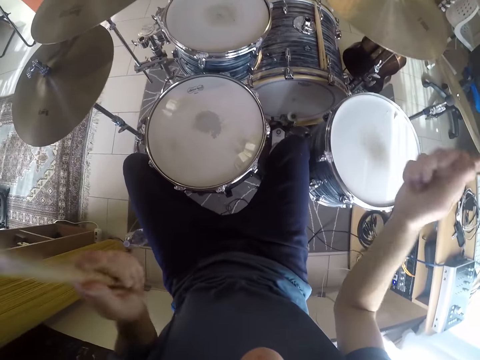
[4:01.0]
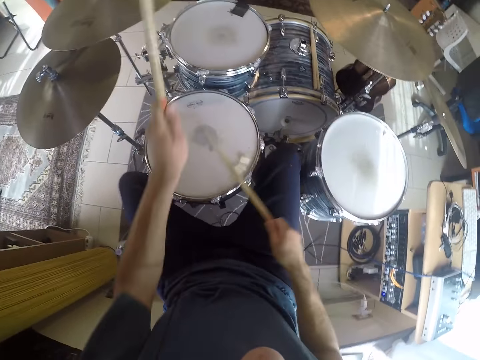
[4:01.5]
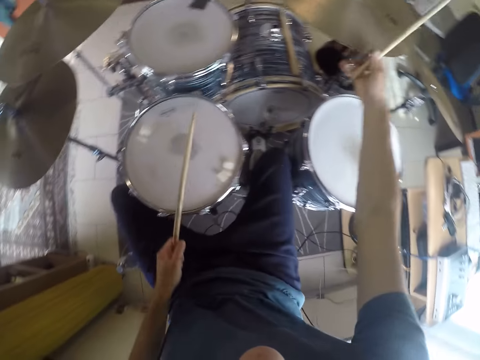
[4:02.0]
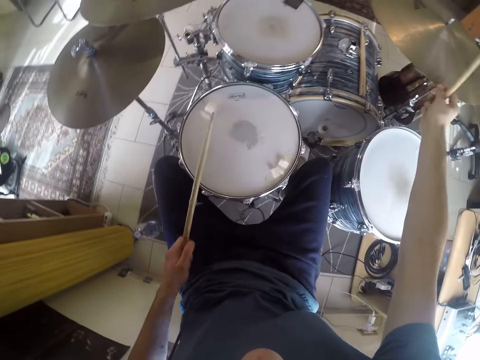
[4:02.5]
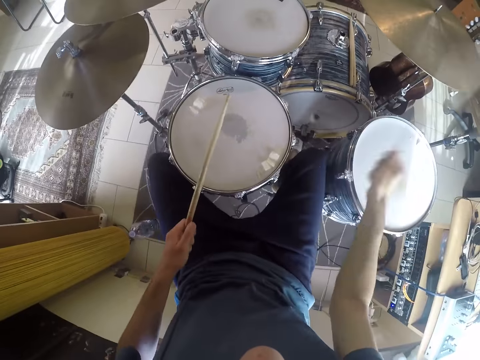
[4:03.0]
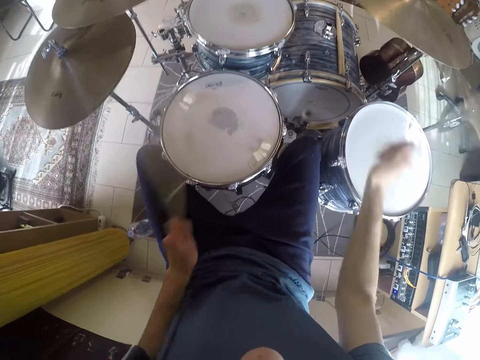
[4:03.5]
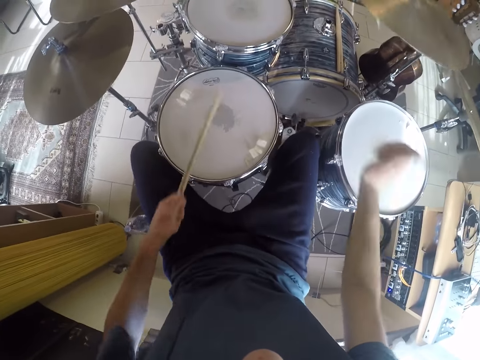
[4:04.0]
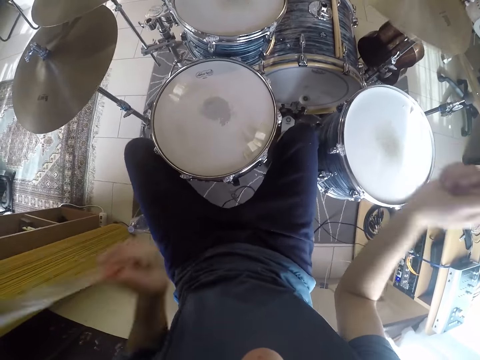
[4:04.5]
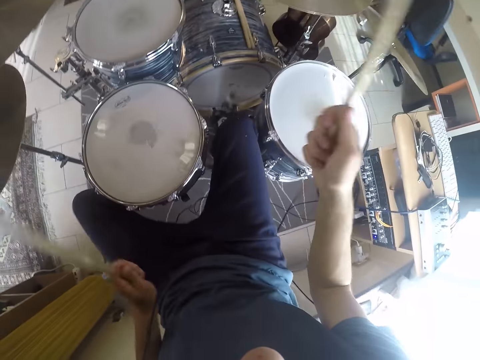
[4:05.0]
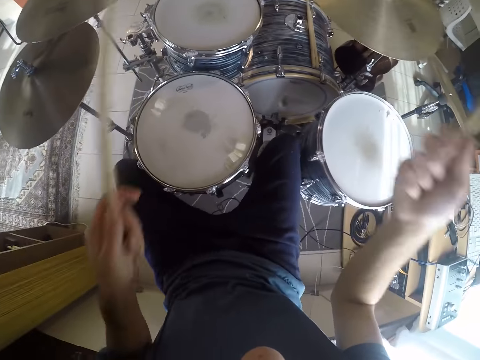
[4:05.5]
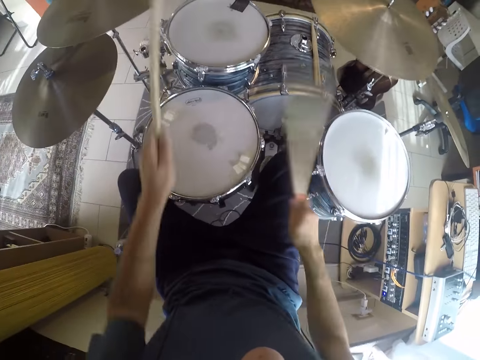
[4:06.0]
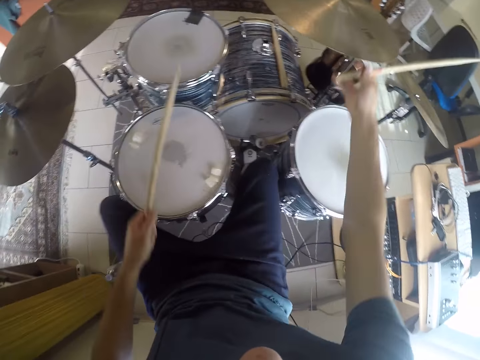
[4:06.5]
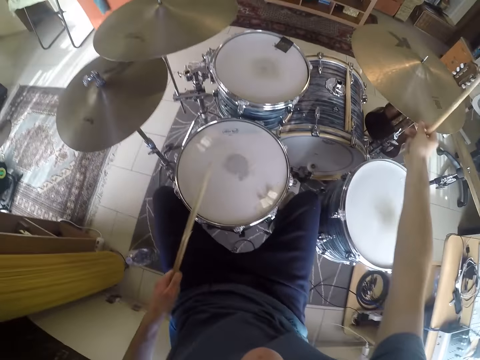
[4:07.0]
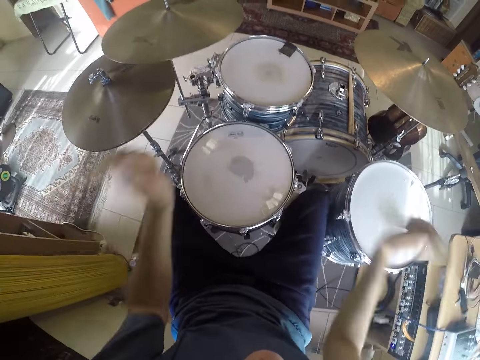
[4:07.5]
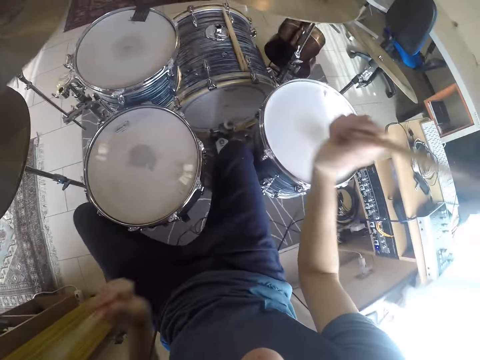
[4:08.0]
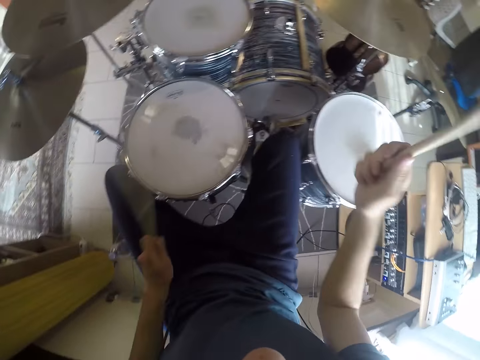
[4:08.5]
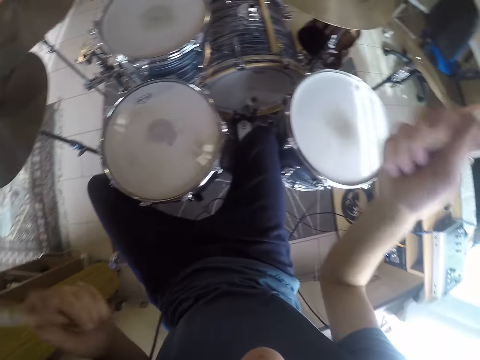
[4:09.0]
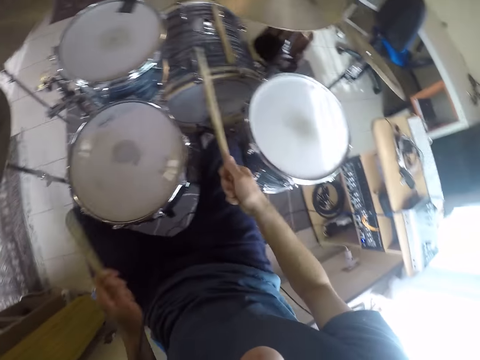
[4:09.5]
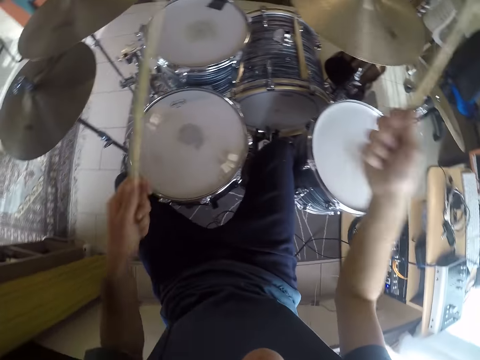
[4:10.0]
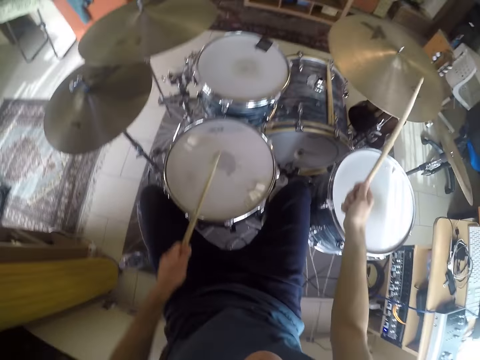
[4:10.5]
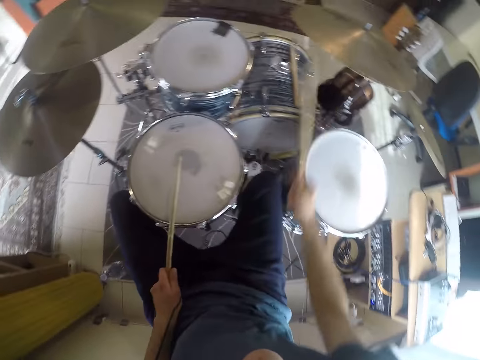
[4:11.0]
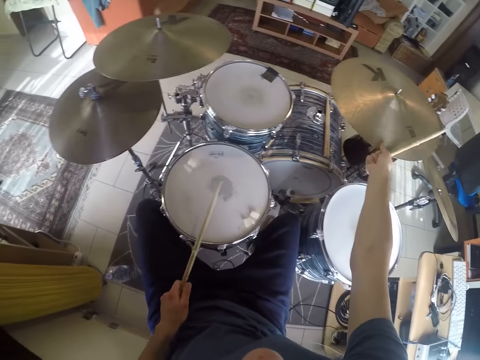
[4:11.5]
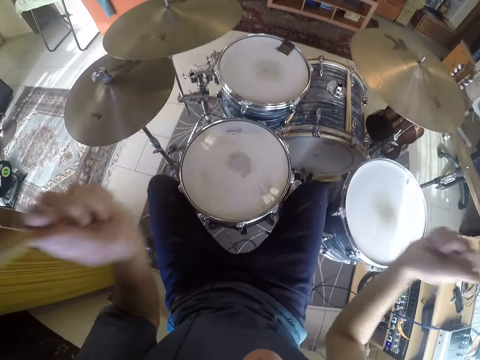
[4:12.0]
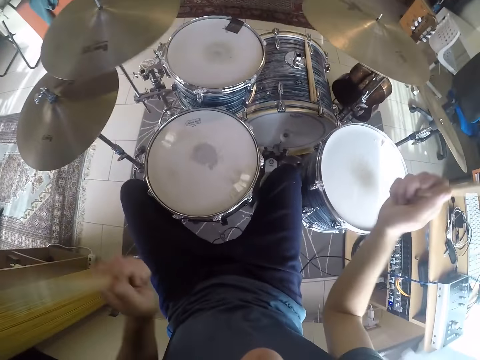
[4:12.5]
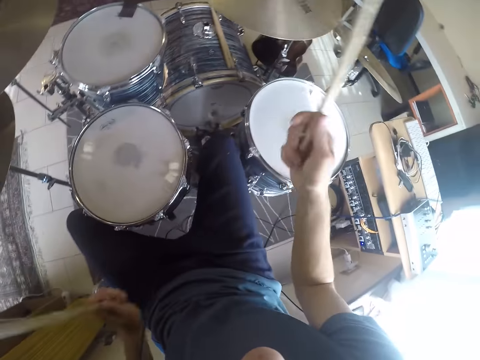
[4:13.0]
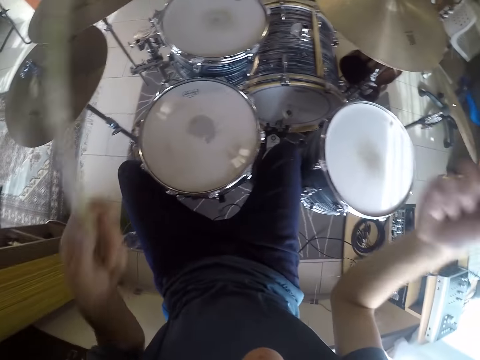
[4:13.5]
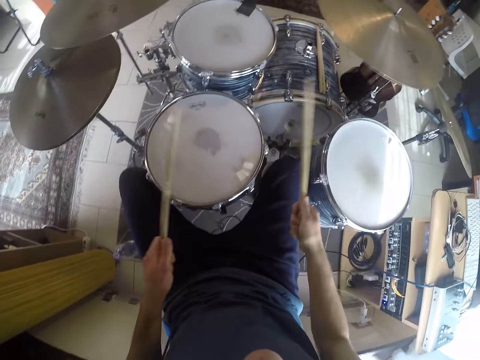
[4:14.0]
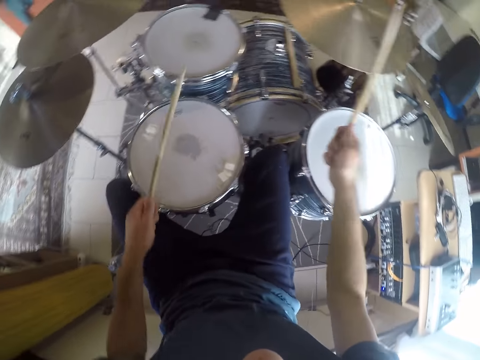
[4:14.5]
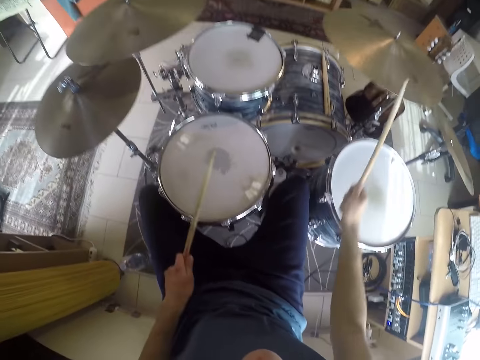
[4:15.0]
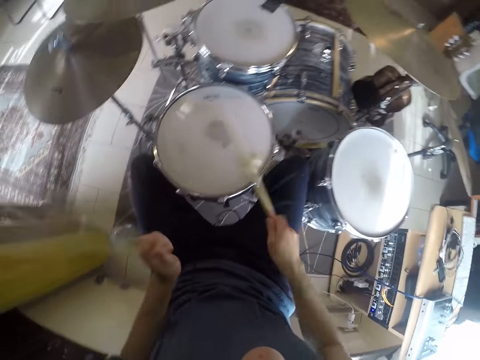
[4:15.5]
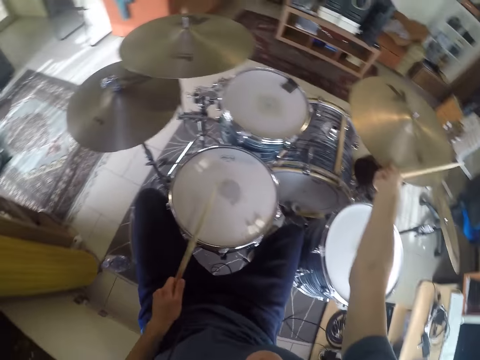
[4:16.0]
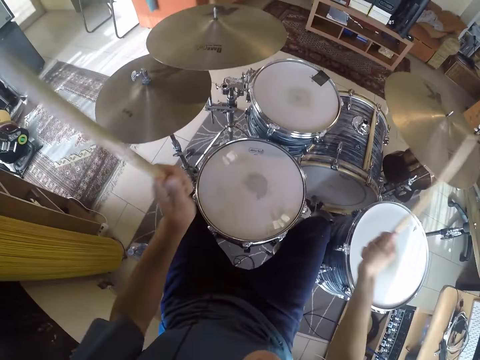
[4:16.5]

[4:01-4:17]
The camera wearer holds the ride cymbal with the right hand. He plays the drums. He steadies the ride cymbal of the drum set with his right hand and plays the drum set with the drumsticks in both hands. He steadies the ride cymbal with his right hand and plays the drum set with the drumsticks in both hands. He steadies the ride cymbal with his right hand and plays the drum set with the drumsticks in both hands.

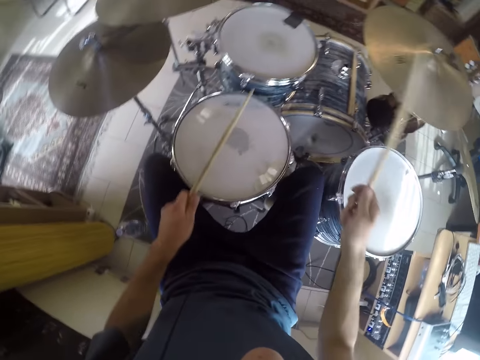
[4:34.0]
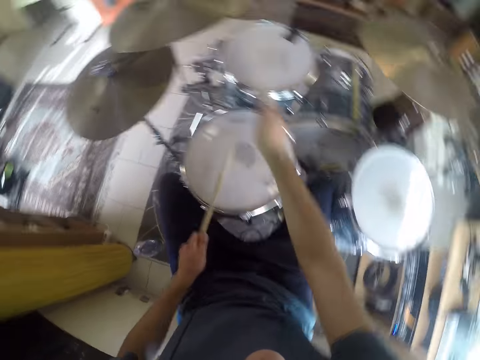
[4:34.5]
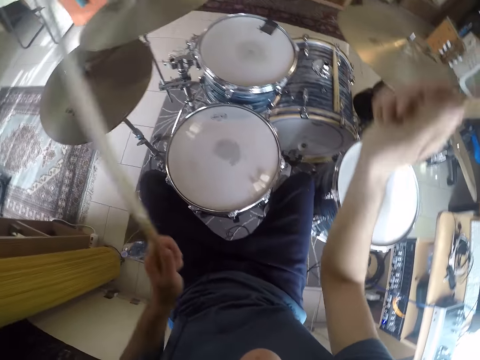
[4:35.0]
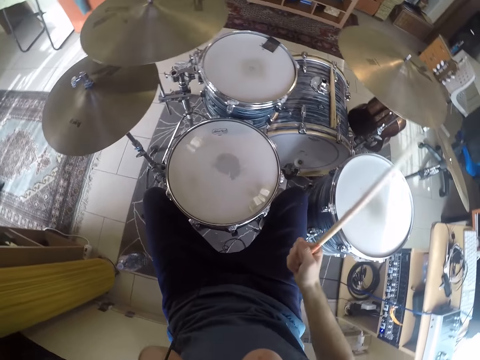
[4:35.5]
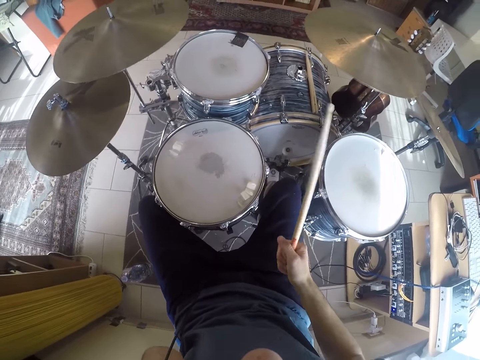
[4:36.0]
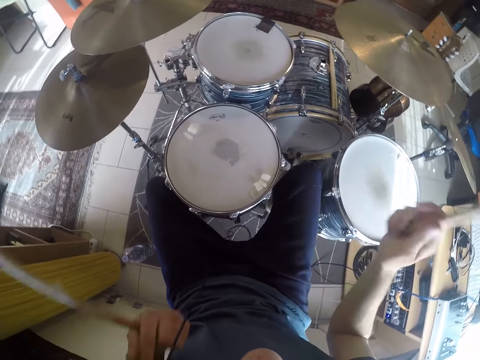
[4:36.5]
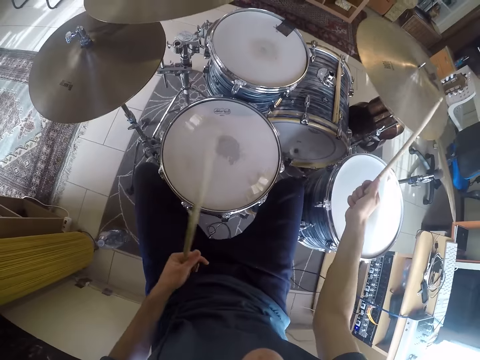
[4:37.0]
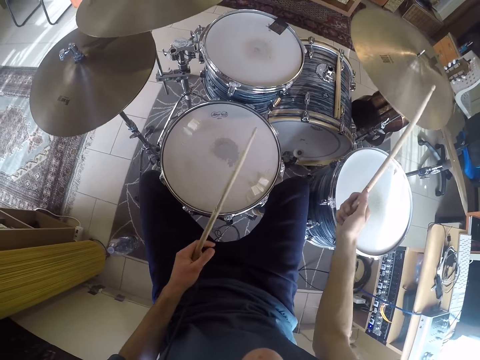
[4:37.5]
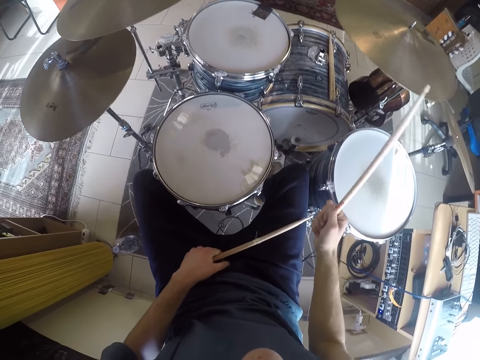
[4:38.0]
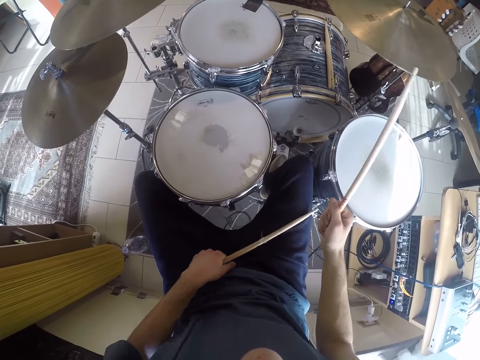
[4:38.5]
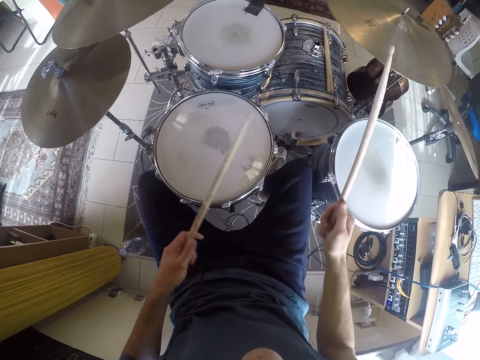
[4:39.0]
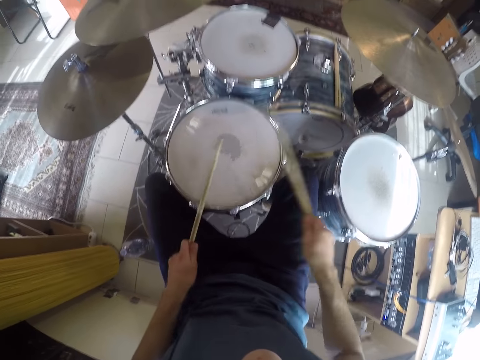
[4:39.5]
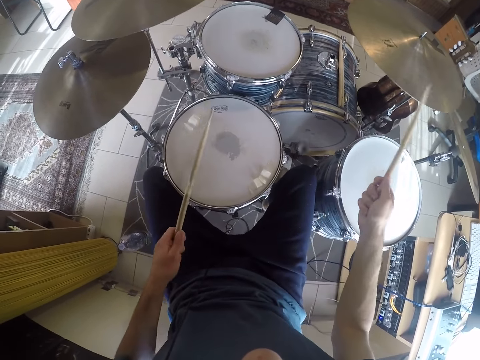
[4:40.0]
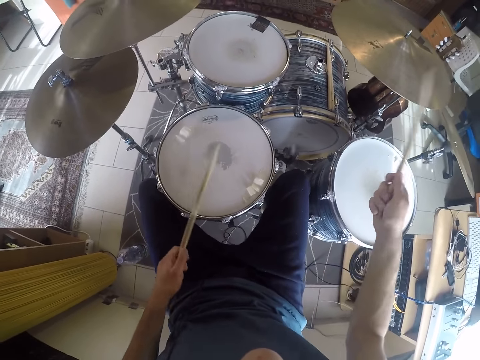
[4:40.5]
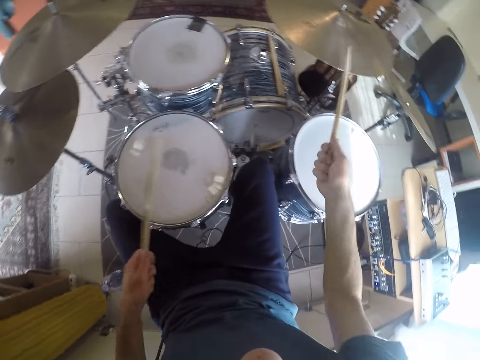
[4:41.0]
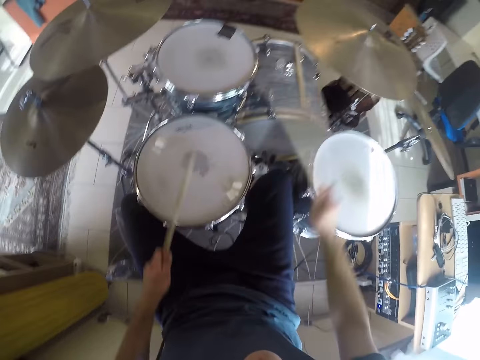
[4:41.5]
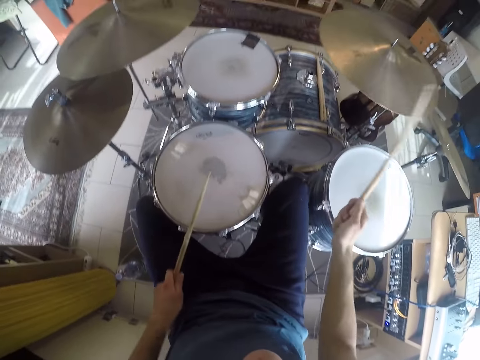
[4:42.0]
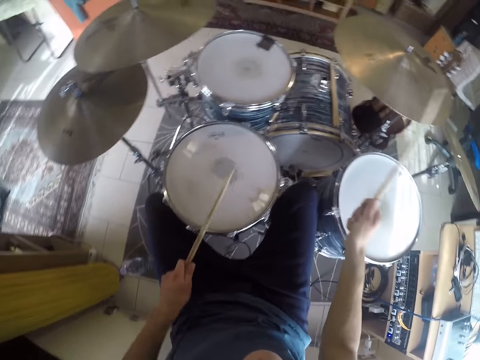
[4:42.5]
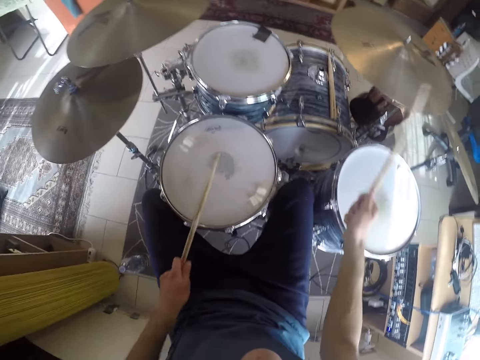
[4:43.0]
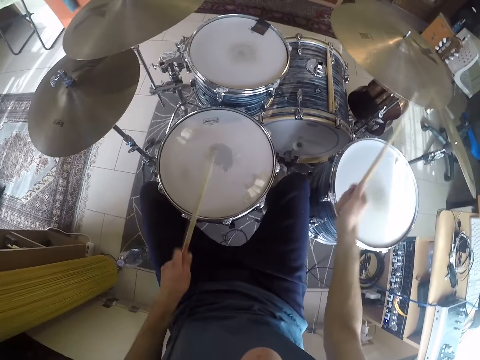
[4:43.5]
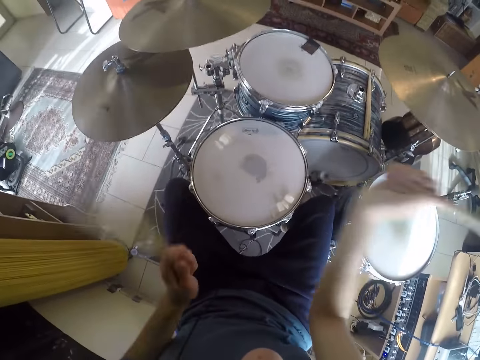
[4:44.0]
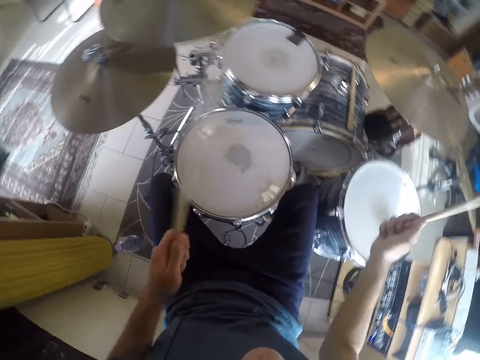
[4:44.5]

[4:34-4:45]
The camera wearer stops the music. He raises his left hand above his shoulder. He plays the drum set with the drumsticks in both hands. He shakes the ride cymbal with the drumstick in his right hand. He plays the drums.
